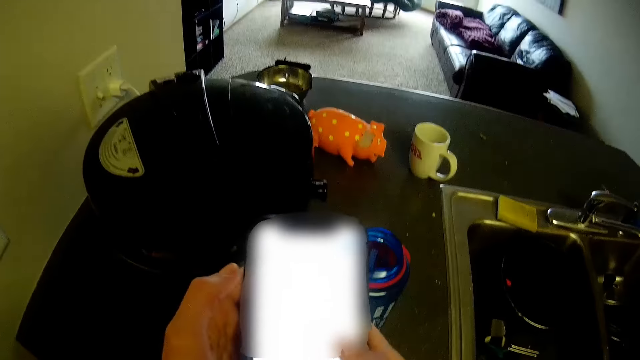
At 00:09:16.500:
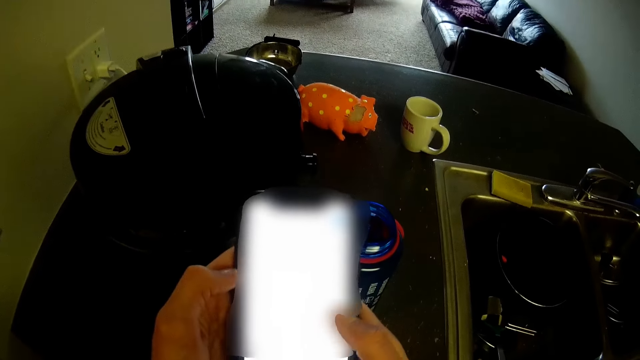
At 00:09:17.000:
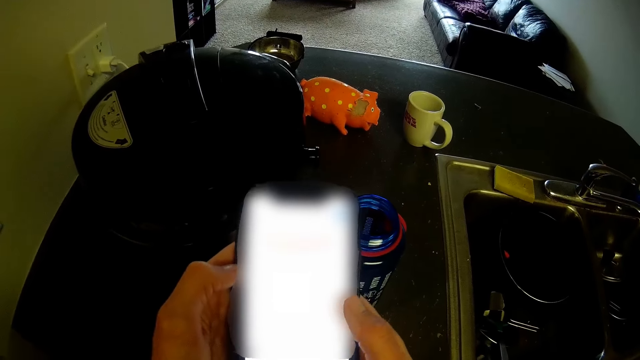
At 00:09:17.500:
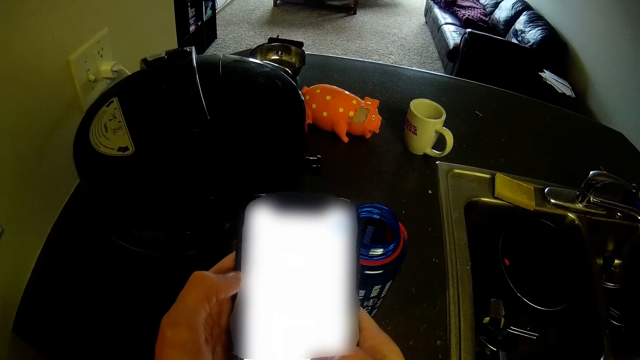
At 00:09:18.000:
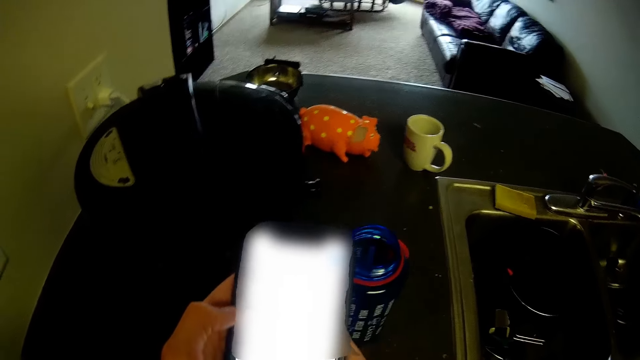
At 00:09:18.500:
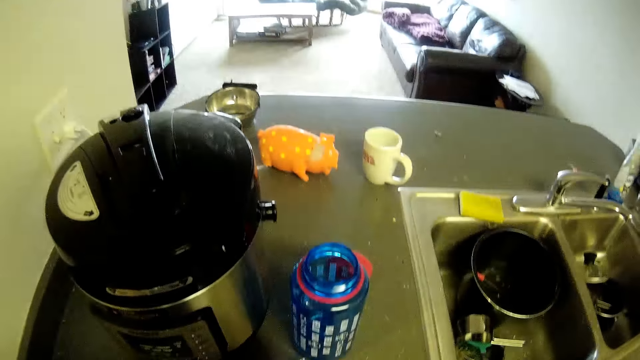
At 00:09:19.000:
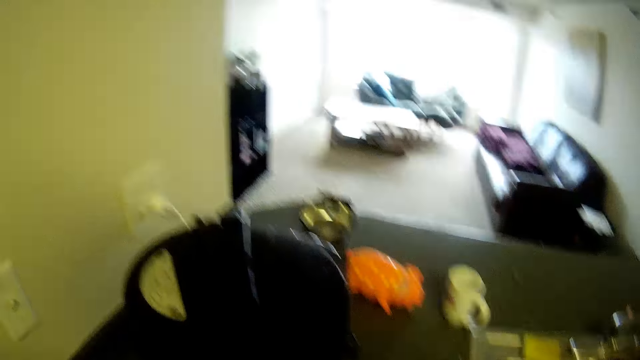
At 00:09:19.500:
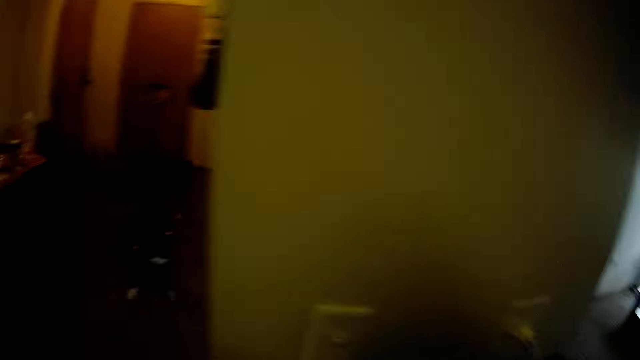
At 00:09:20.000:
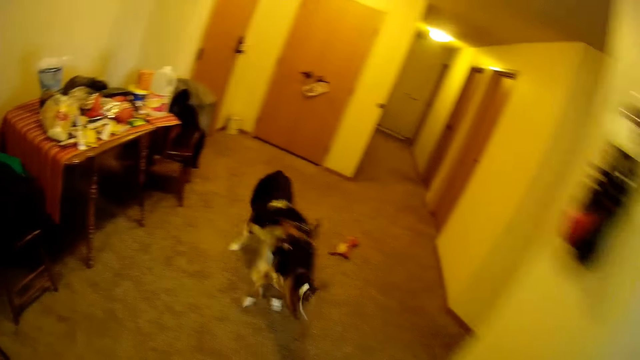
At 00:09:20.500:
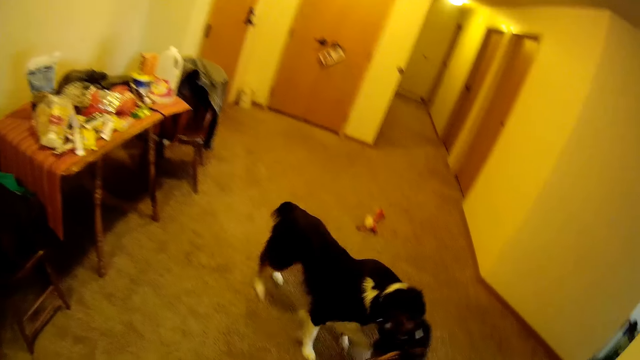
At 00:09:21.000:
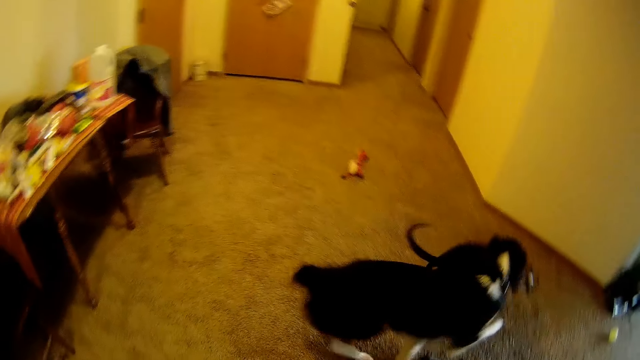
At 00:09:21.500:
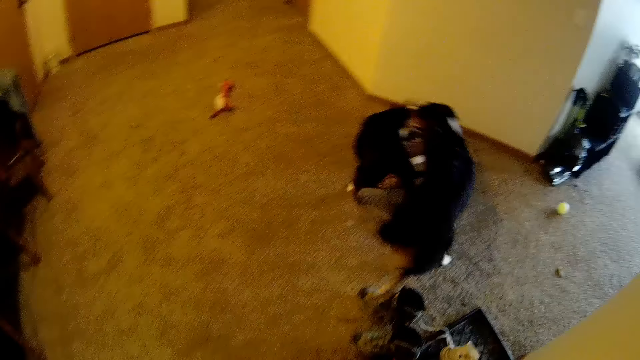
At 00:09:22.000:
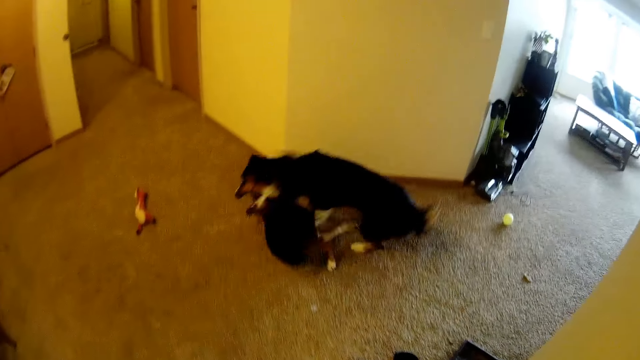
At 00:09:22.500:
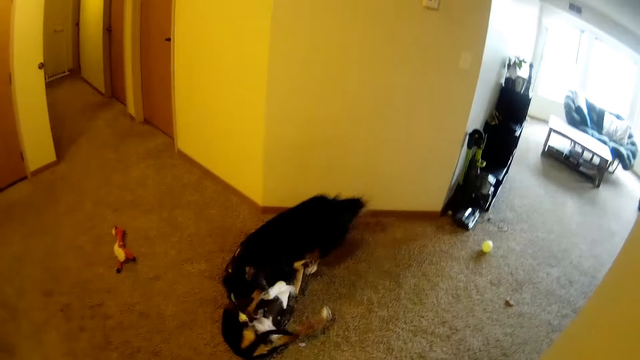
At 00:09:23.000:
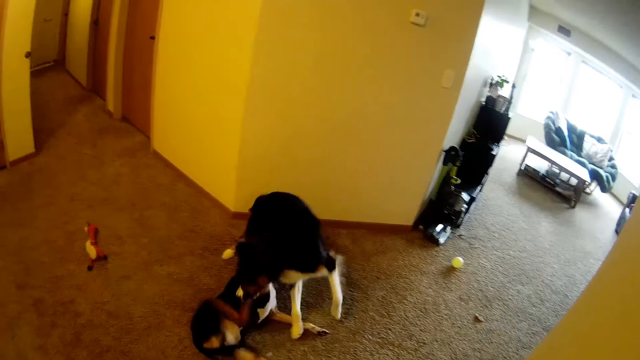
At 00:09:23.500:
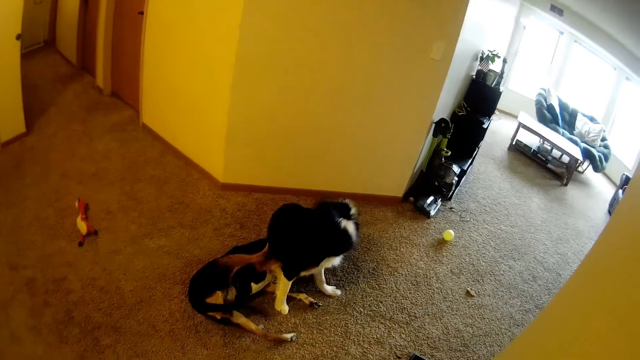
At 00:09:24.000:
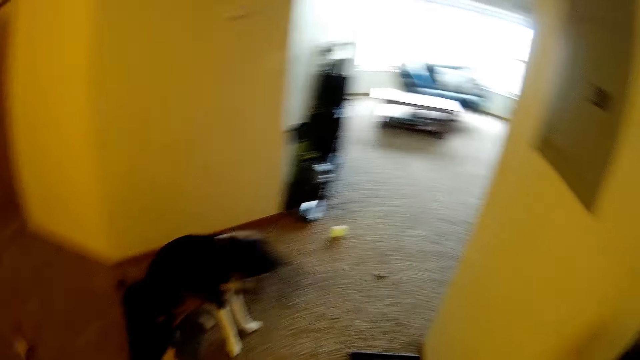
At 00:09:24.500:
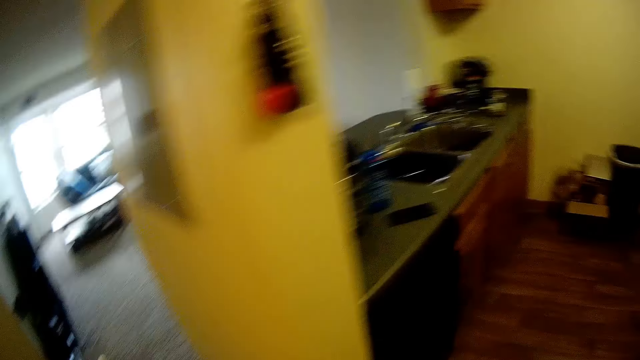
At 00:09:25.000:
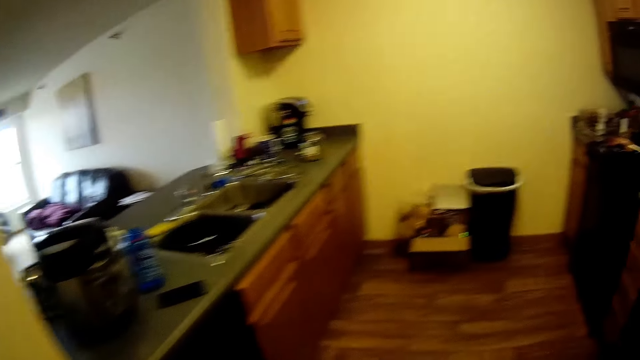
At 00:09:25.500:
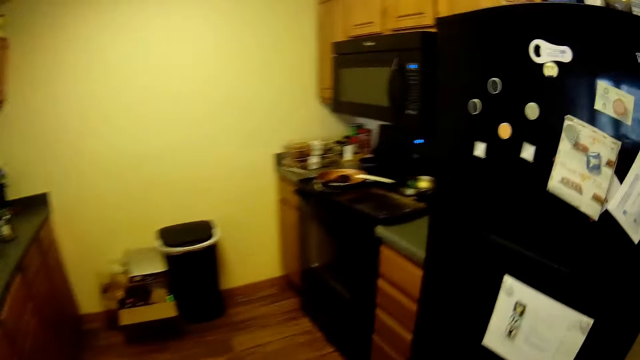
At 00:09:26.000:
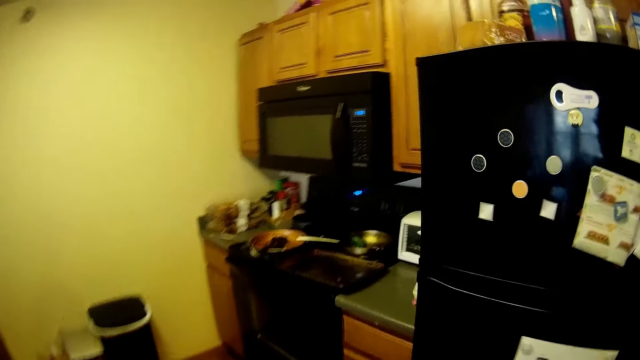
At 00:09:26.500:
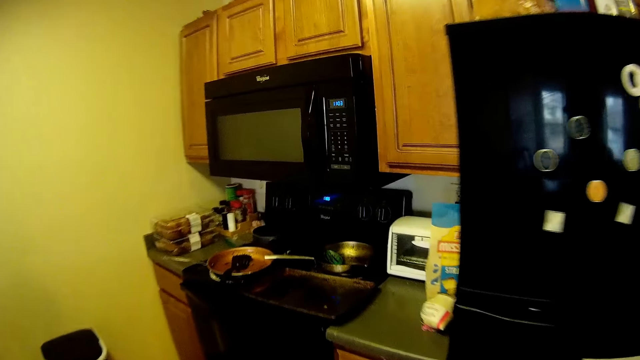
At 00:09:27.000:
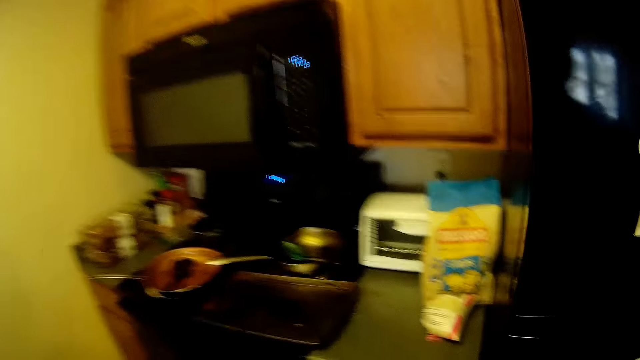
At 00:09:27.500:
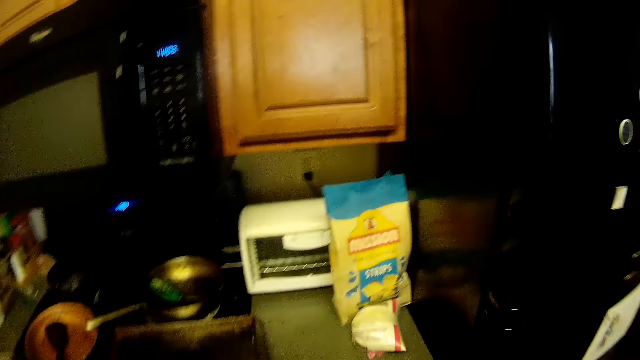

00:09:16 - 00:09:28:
The camera wearer walks around the room. A dog plays with another dog.

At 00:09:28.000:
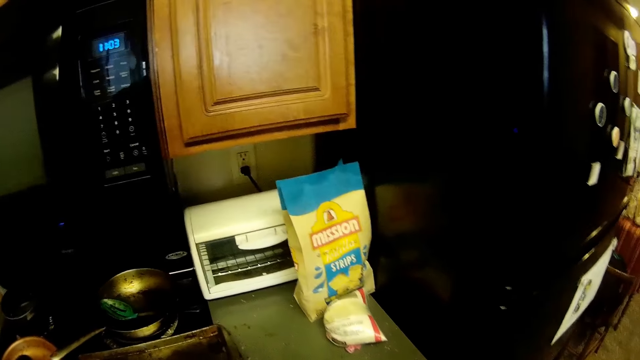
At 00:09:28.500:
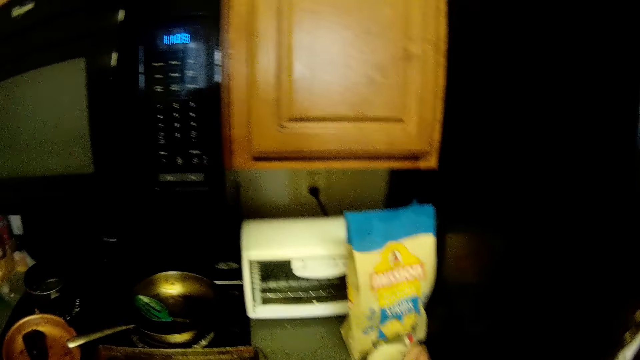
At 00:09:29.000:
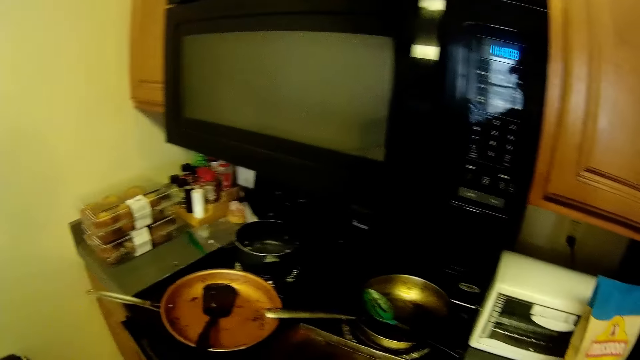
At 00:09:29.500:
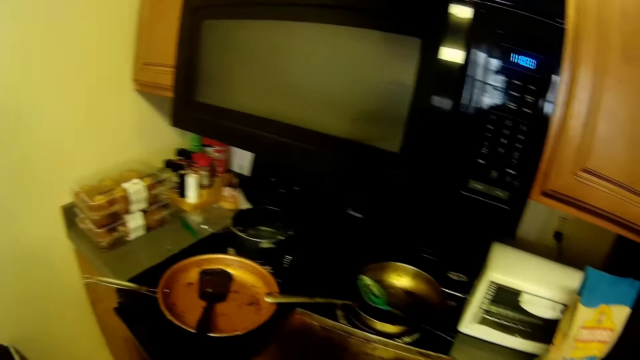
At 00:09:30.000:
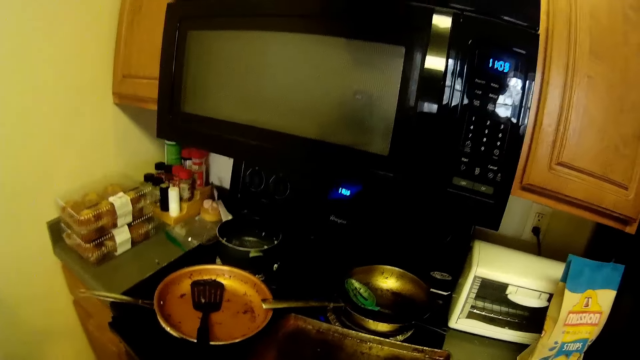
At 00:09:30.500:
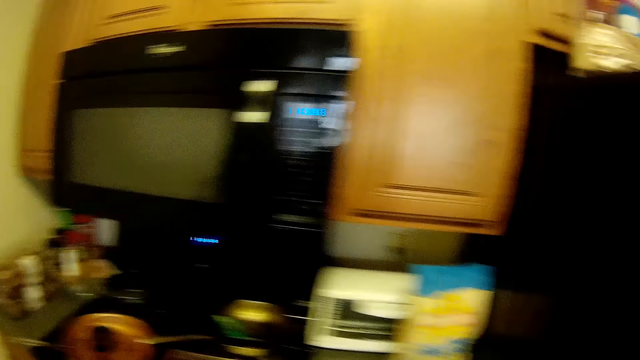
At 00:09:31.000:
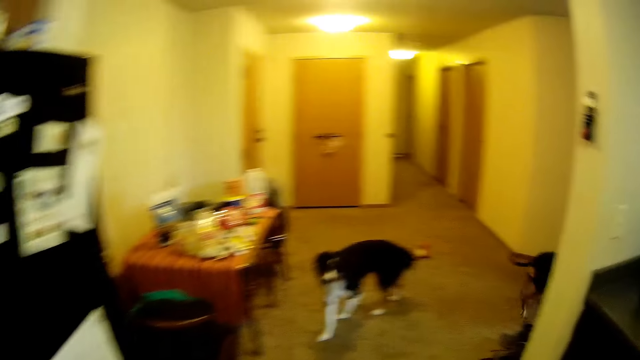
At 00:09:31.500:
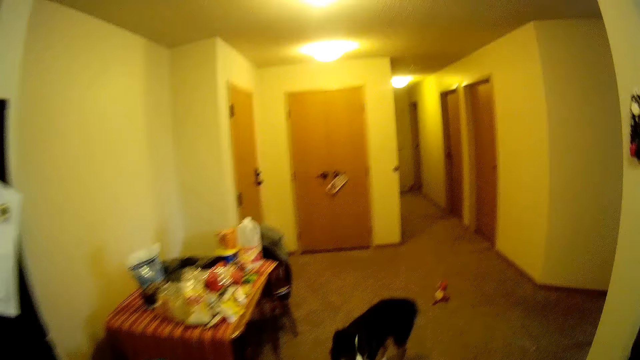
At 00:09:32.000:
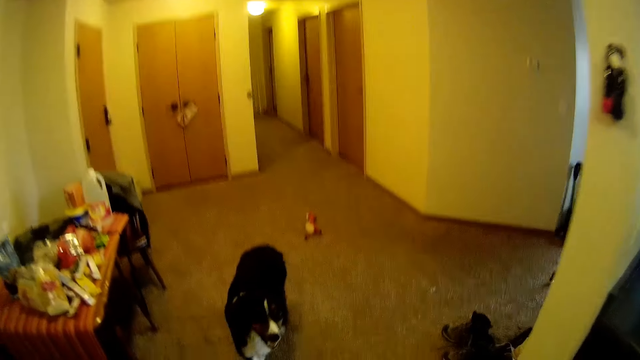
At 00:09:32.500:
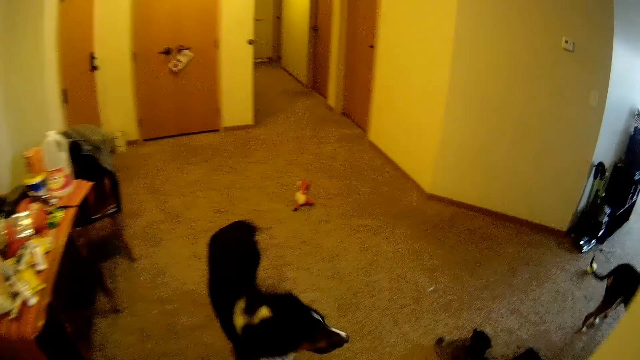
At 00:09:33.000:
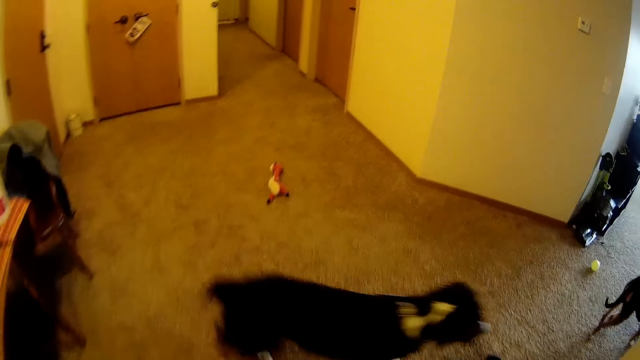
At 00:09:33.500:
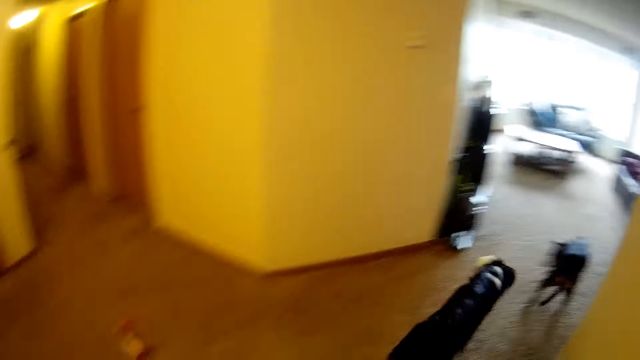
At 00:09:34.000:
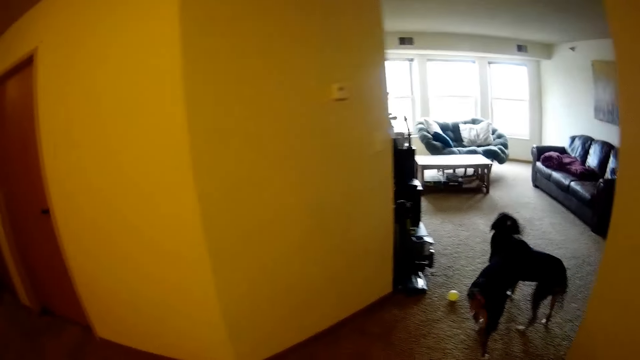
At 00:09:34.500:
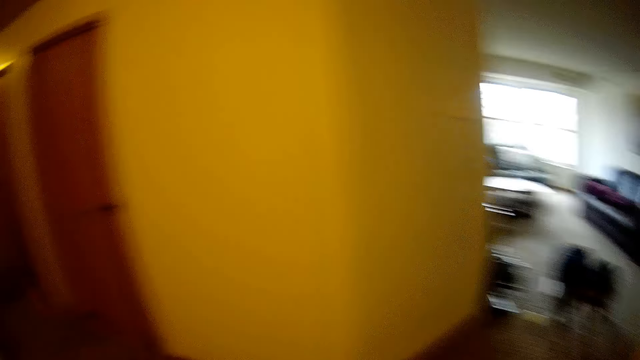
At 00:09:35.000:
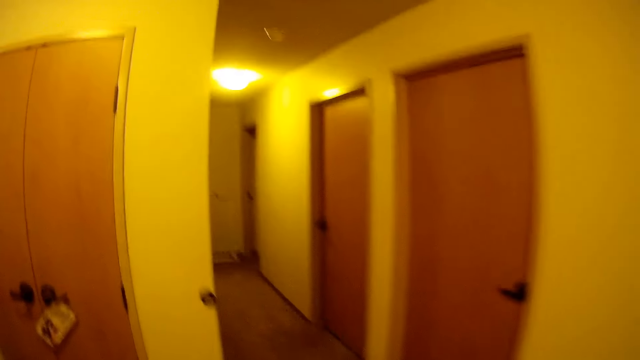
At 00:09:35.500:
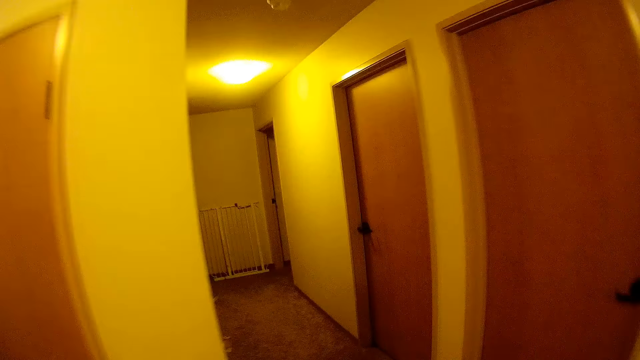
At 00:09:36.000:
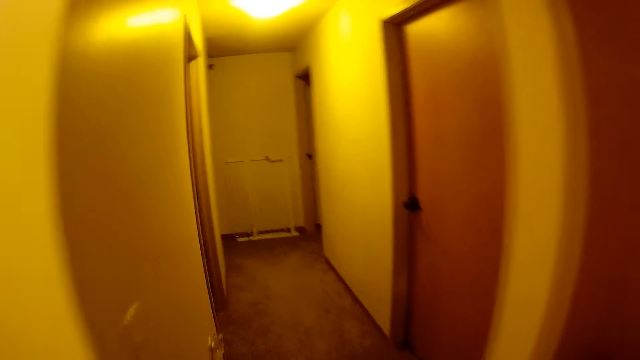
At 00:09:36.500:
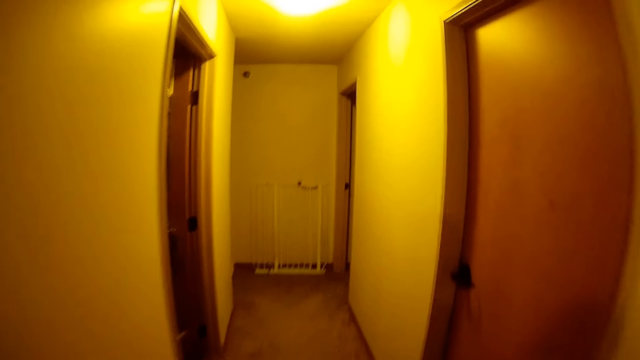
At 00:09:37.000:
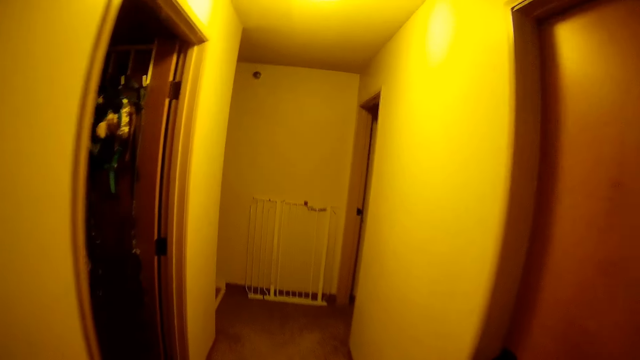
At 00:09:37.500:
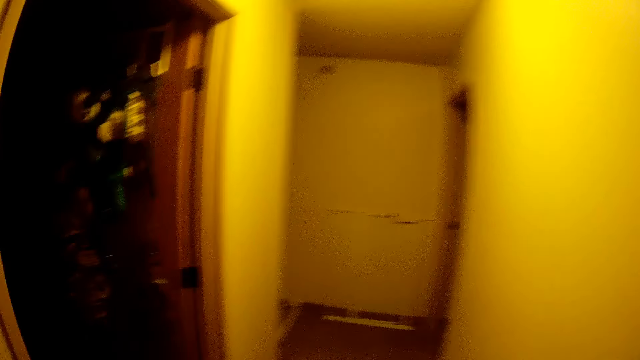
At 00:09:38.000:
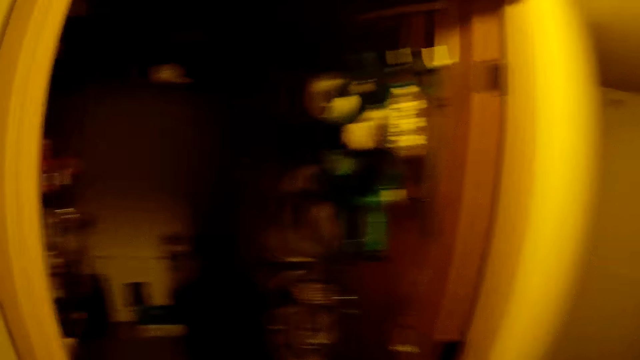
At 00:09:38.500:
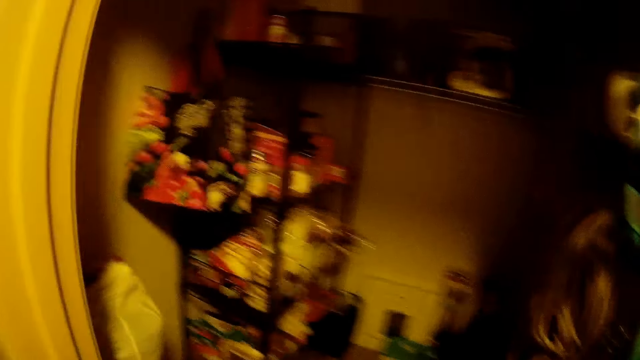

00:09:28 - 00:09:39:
The camera wearer walks towards a pantry.
